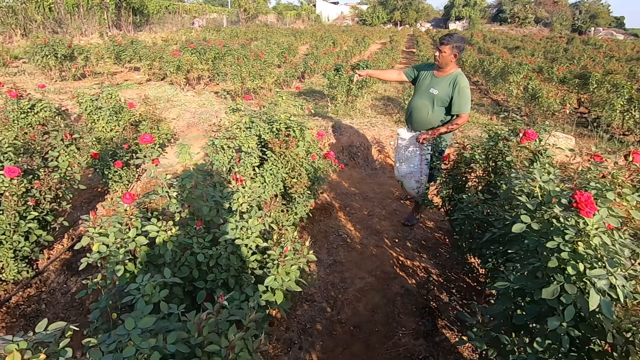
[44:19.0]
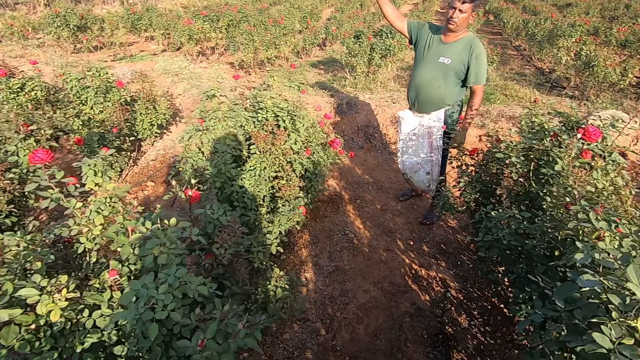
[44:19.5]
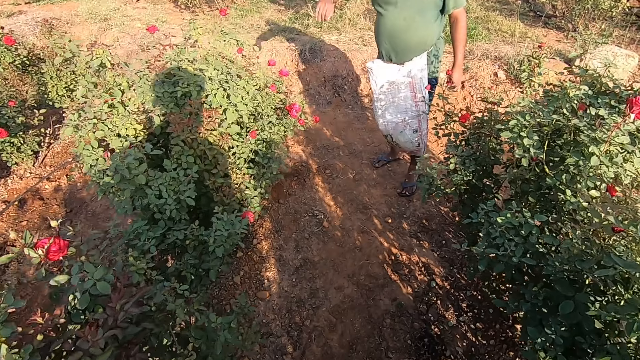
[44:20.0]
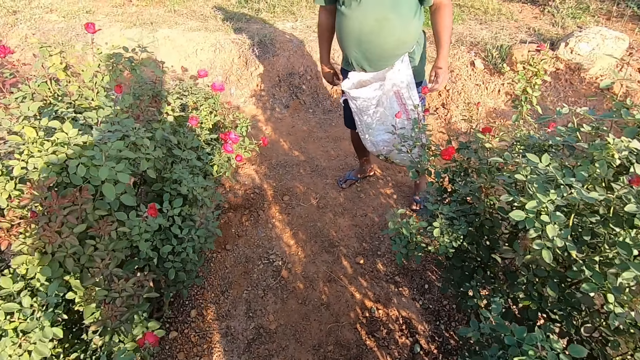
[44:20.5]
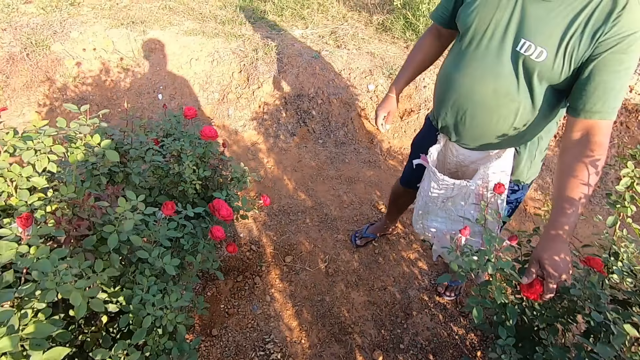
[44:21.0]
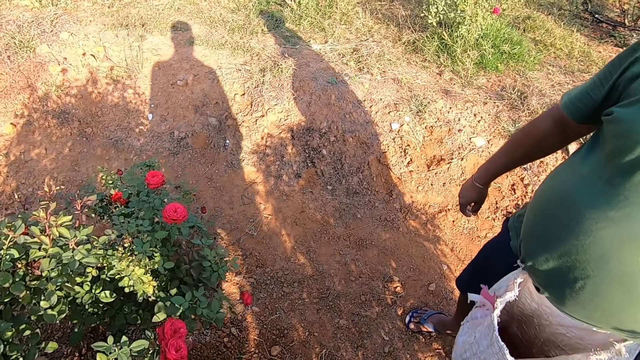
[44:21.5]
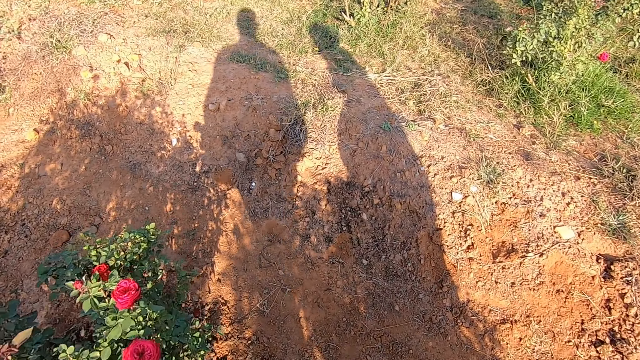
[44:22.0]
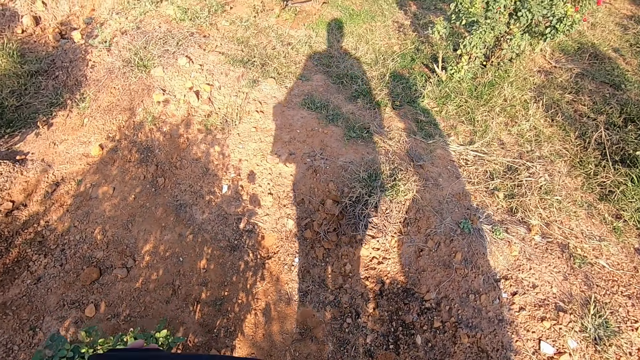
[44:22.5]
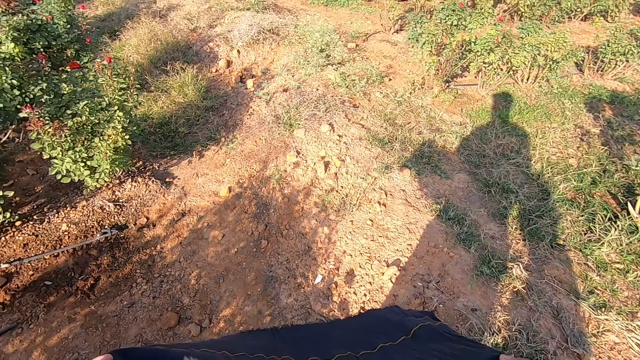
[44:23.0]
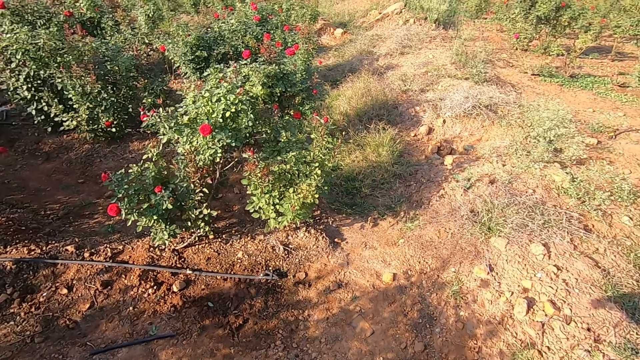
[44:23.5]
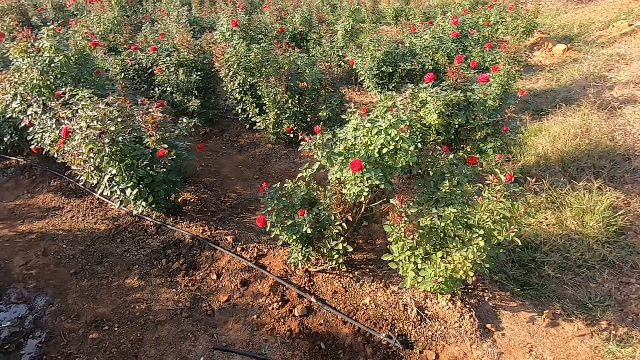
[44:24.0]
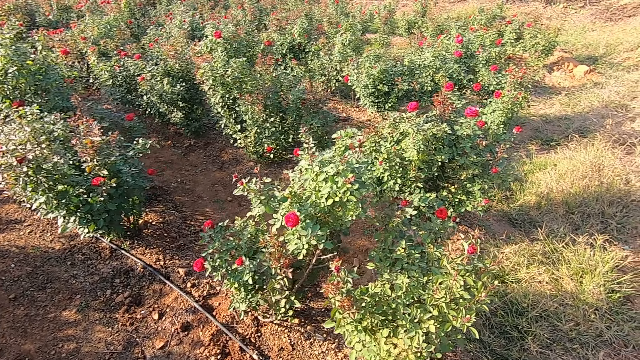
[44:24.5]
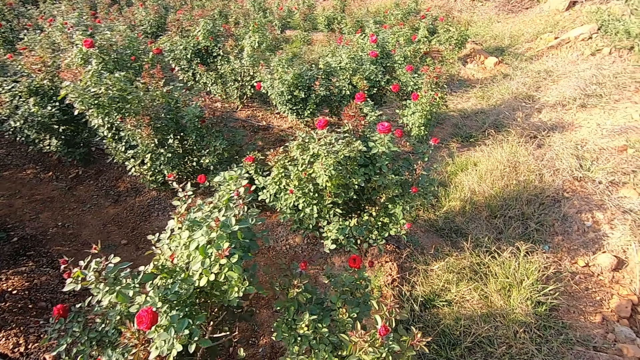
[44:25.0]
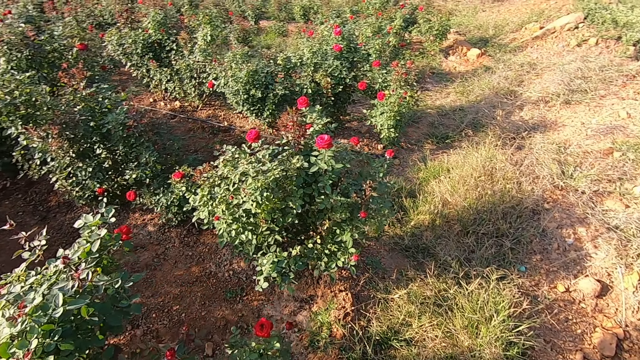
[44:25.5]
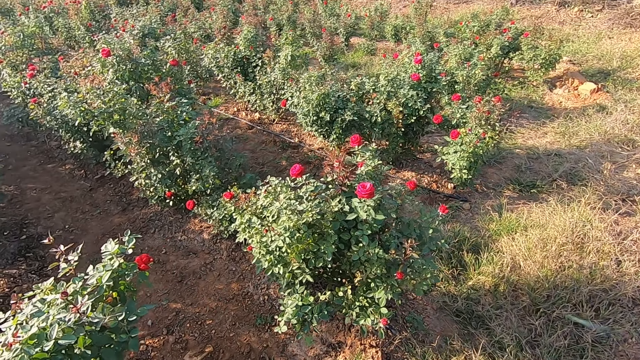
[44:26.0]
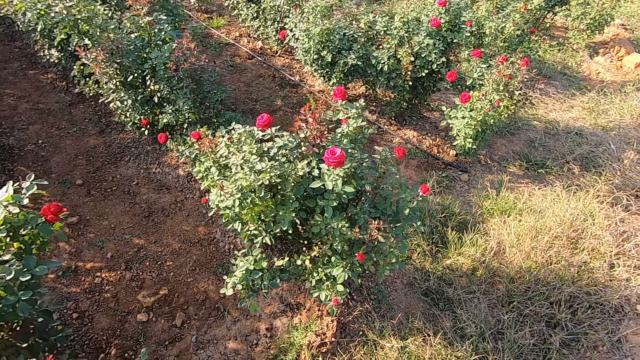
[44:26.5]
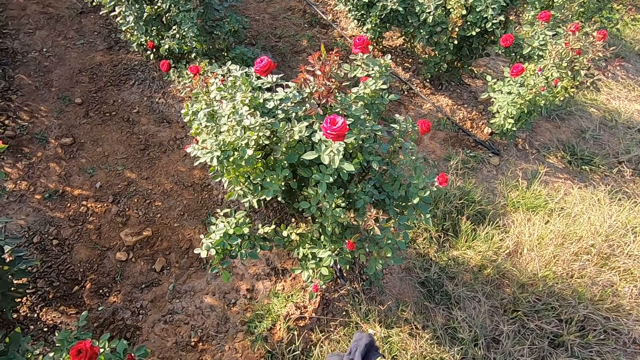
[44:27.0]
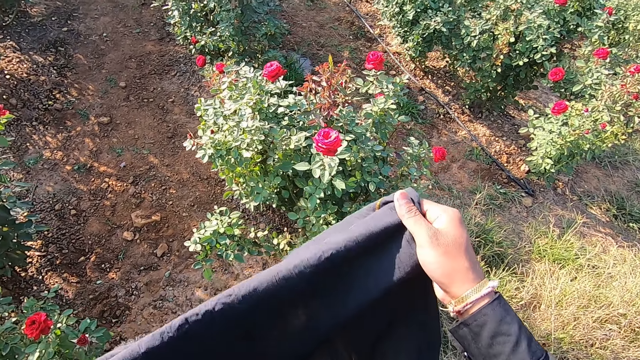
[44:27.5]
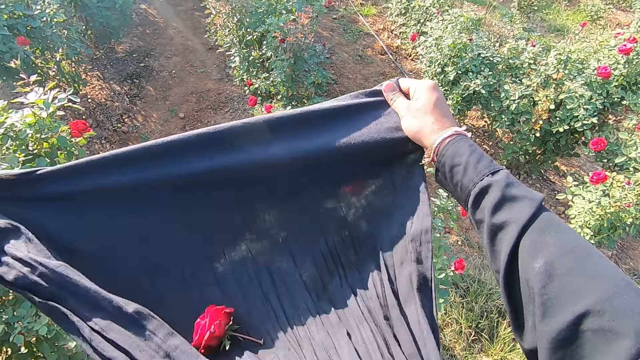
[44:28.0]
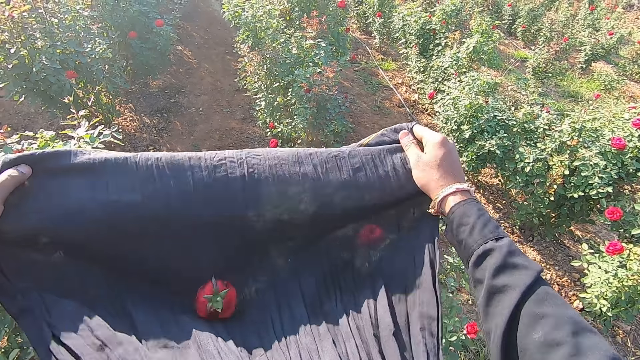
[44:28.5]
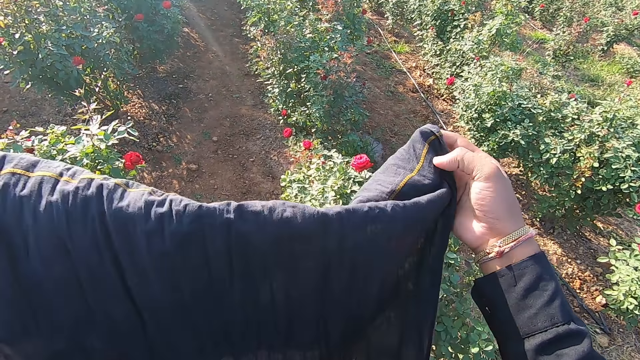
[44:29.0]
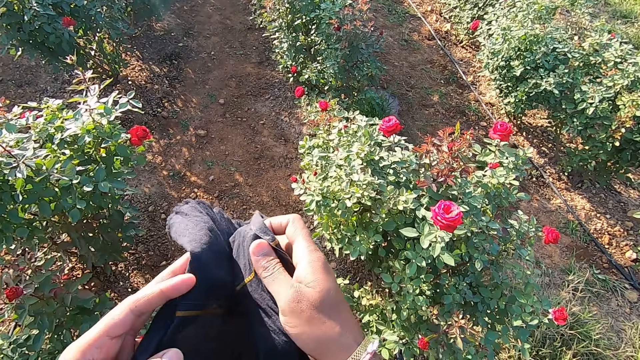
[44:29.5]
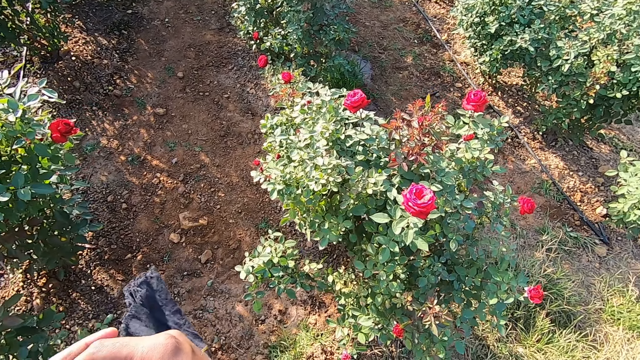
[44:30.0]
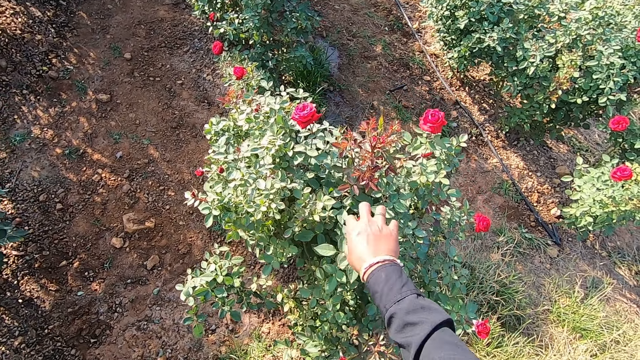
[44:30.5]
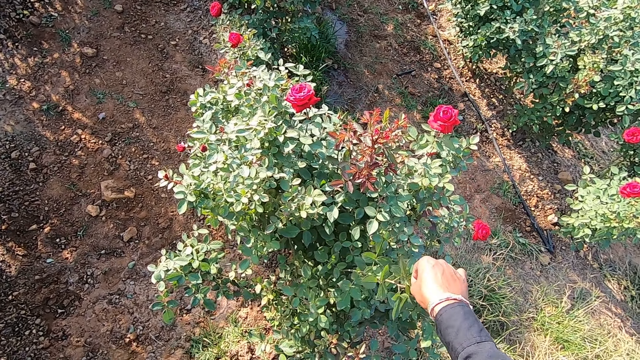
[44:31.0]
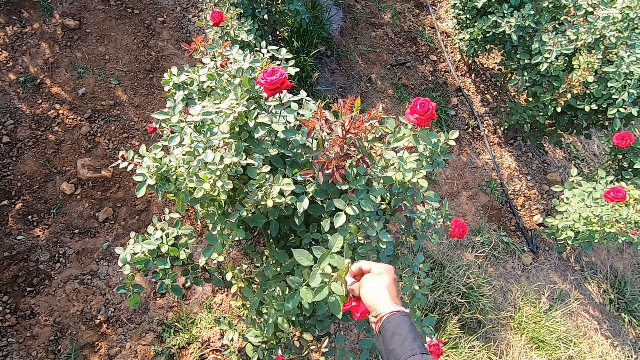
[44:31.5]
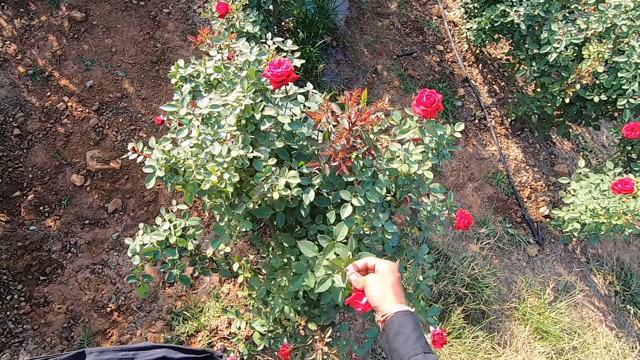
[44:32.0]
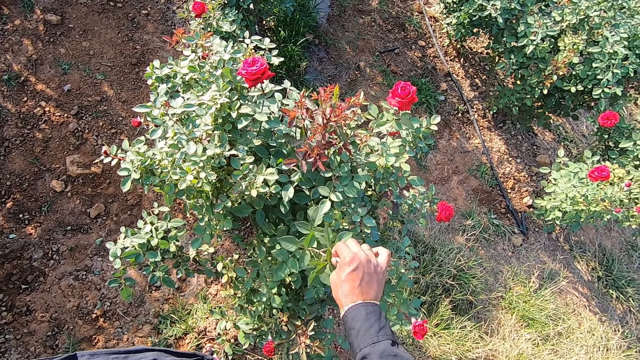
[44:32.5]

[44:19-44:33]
A man talks to the camera wearer. The camera wearer moves towards another bush. The man touches a rose flower on the plantation with his left hand. The camera wearer talks to the man. He spreads the fabric with both hands, fixes the scarf, and folds the fabric with both hands. The man talks to the camera wearer. The camera wearer plucks a rose flower from the plantation with his right hand.

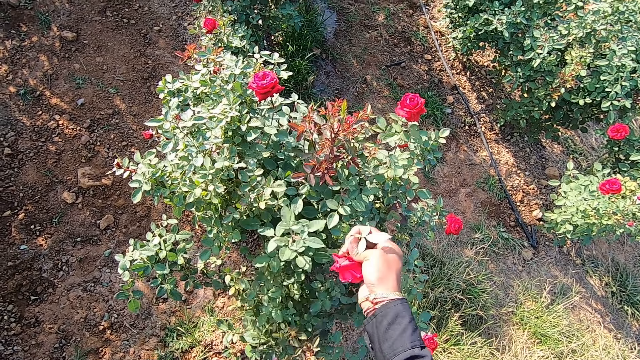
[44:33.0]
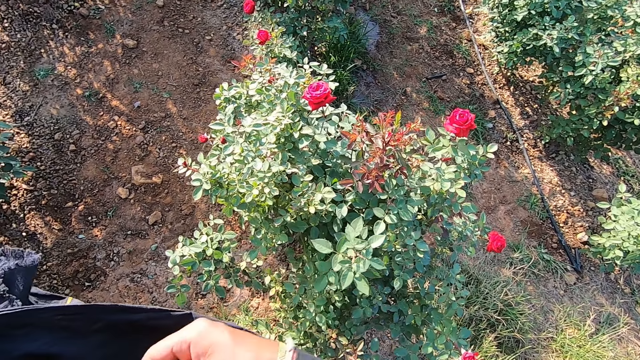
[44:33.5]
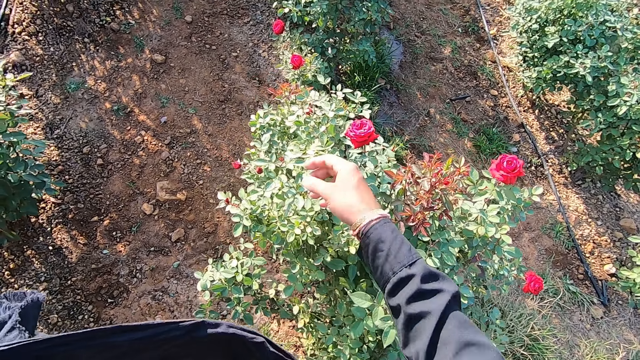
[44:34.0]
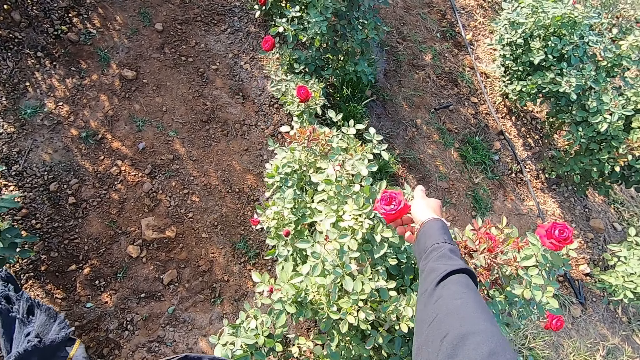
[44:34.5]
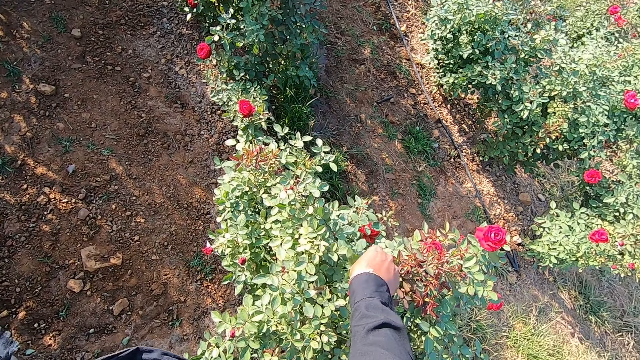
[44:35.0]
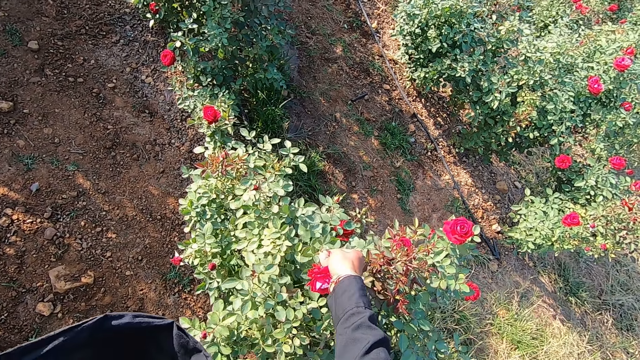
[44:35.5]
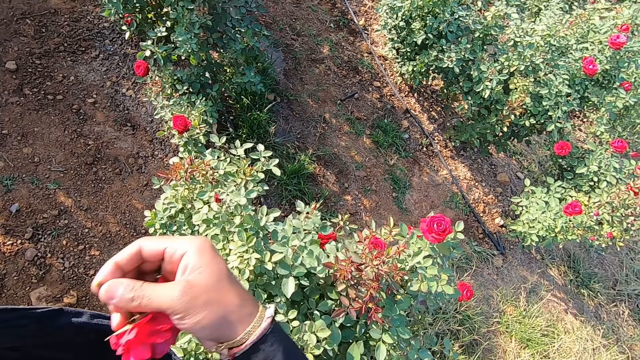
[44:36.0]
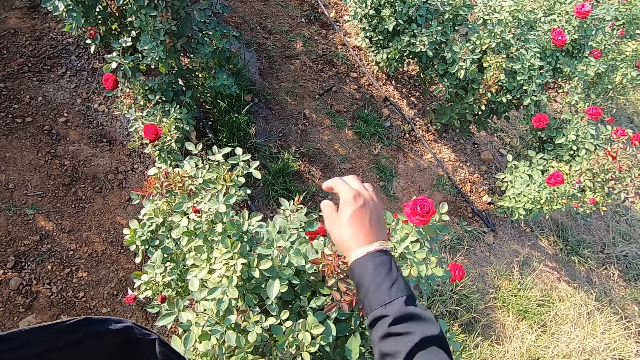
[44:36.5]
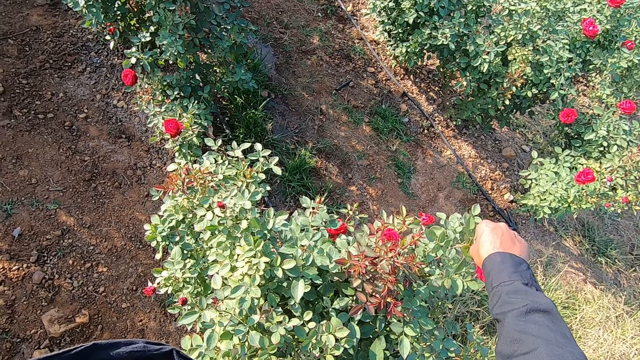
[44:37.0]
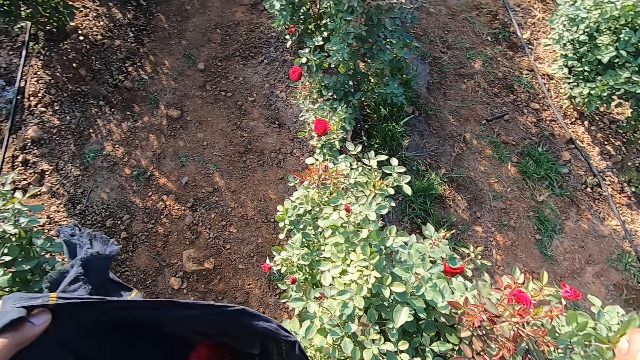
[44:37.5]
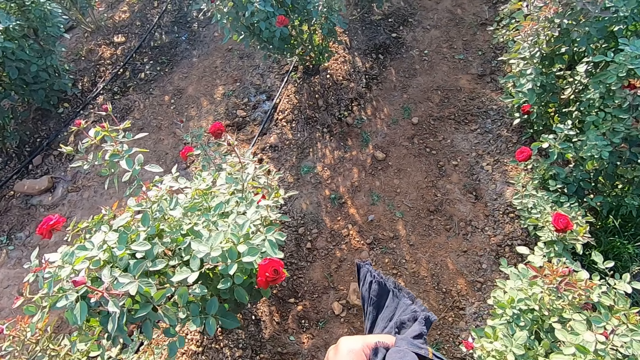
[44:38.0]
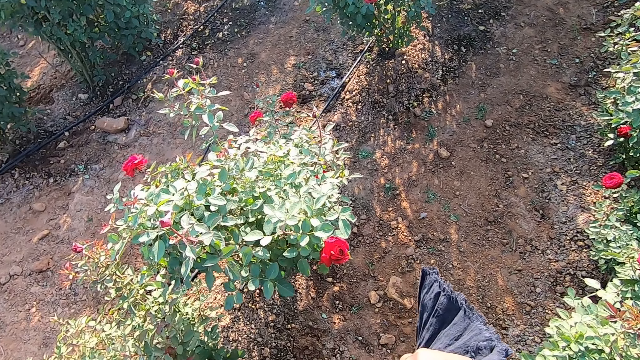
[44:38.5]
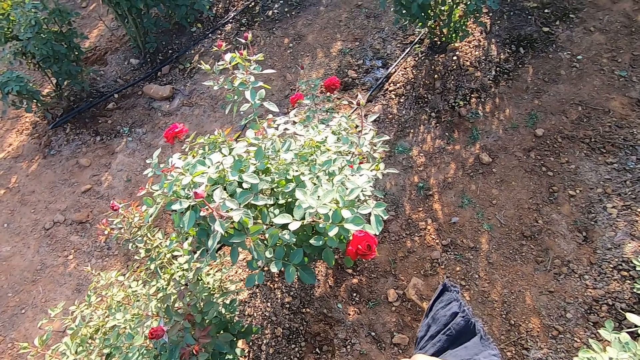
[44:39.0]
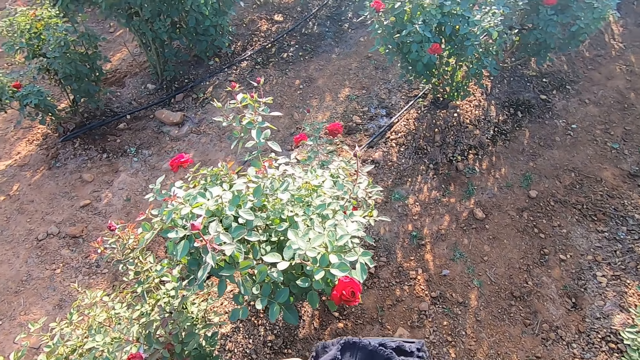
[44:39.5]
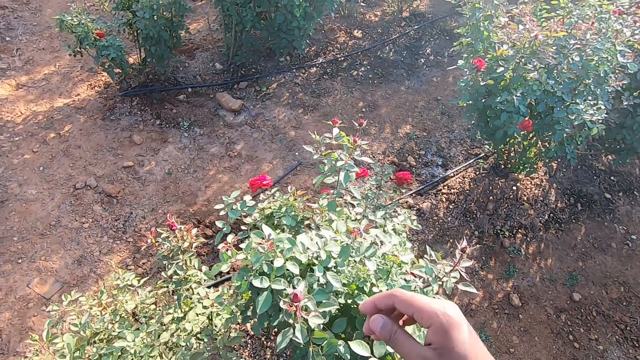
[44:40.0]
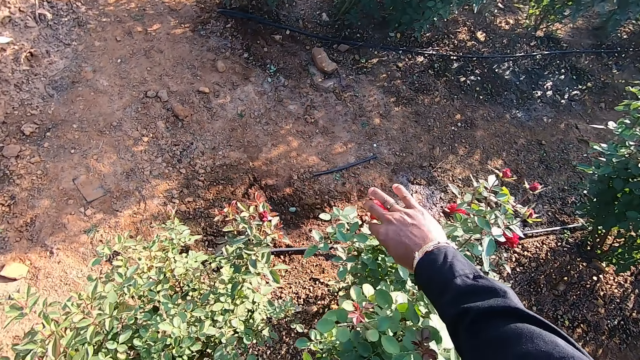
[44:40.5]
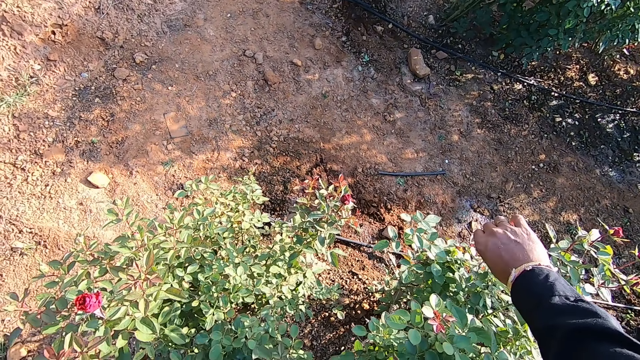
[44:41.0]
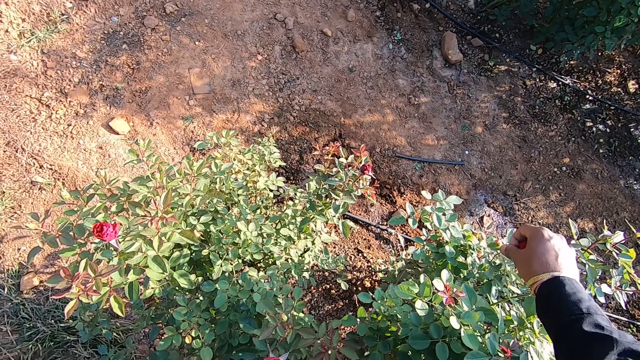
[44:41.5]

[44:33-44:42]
The camera wearer drops the rose flower in the fabric with his right hand. He plucks a rose flower from the plantation with his right hand and drops the rose flower in the fabric with his right hand. He pulls a rose flower from the plantation with his right hand. He talks to a man and moves towards another bush. He plucks a rose flower from the plantation with his right hand.
